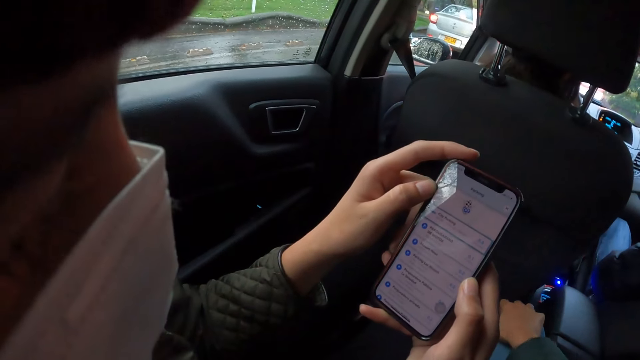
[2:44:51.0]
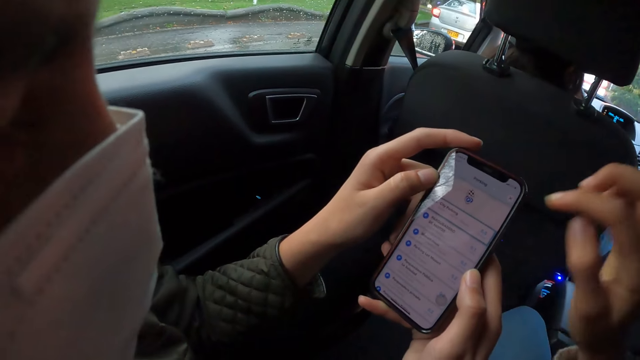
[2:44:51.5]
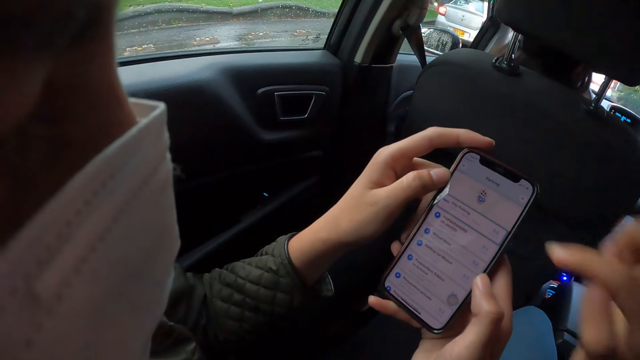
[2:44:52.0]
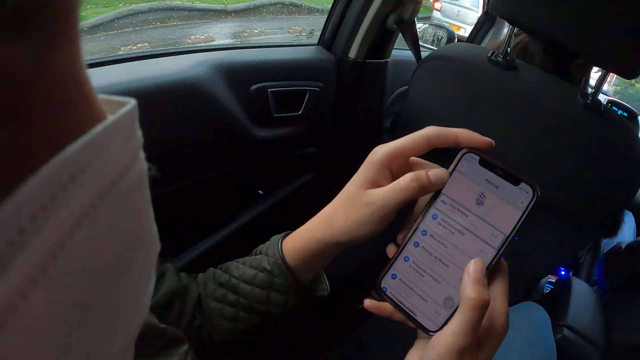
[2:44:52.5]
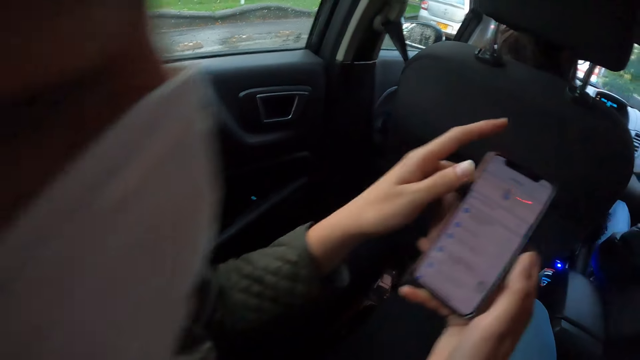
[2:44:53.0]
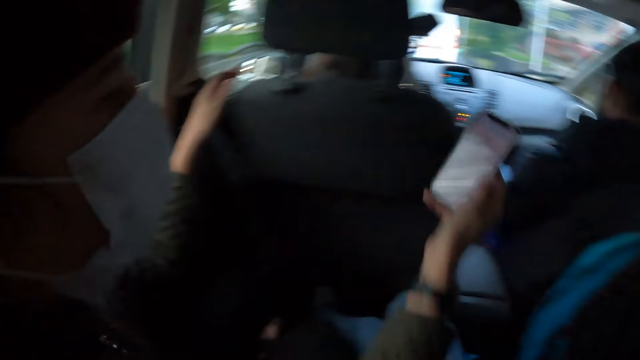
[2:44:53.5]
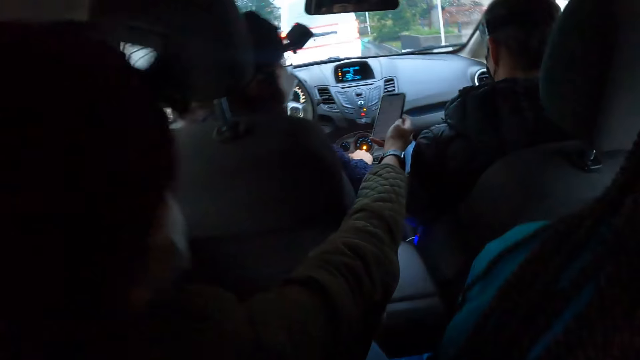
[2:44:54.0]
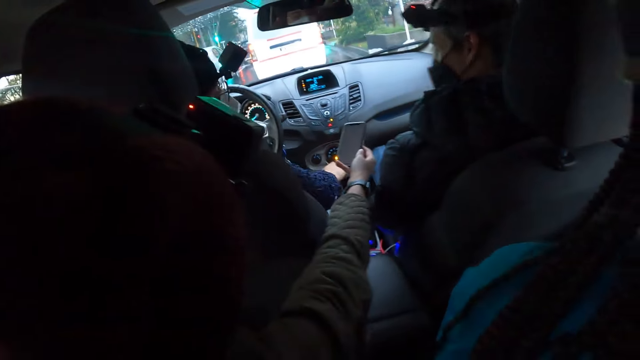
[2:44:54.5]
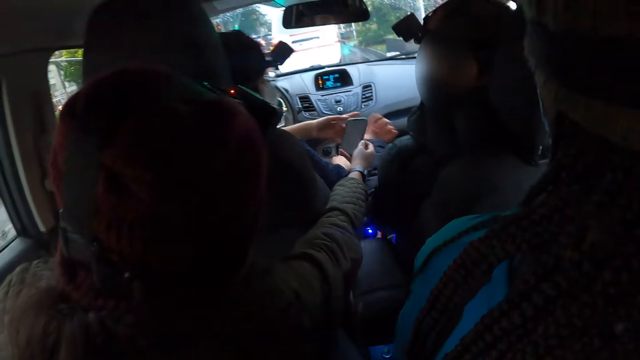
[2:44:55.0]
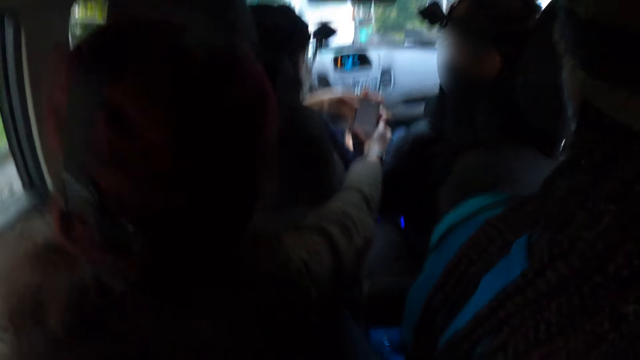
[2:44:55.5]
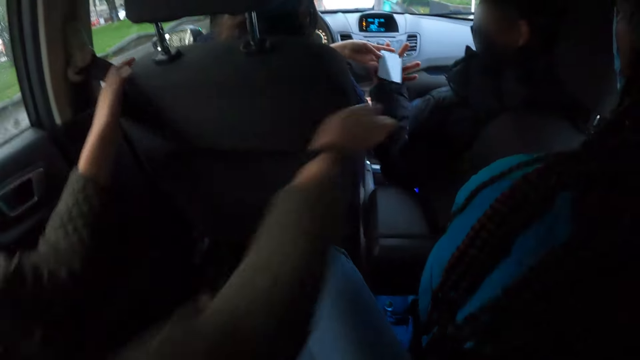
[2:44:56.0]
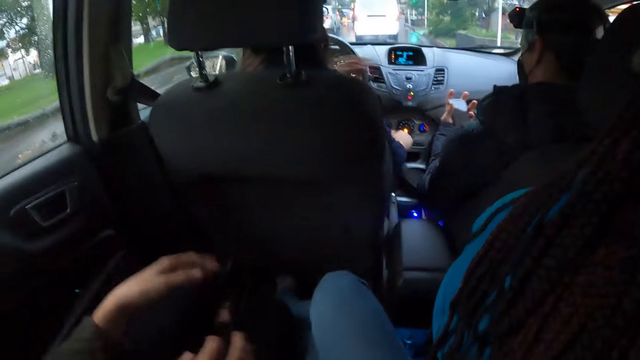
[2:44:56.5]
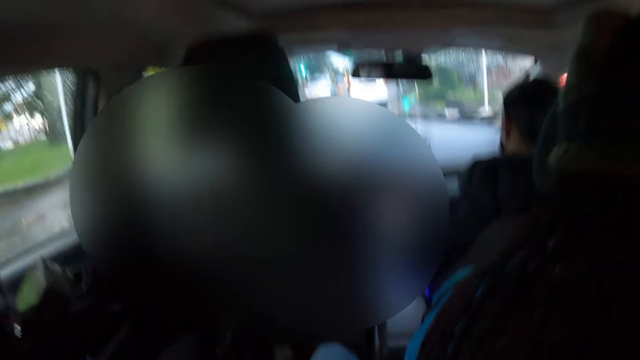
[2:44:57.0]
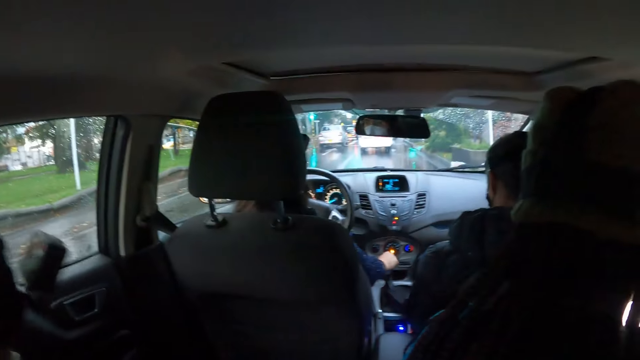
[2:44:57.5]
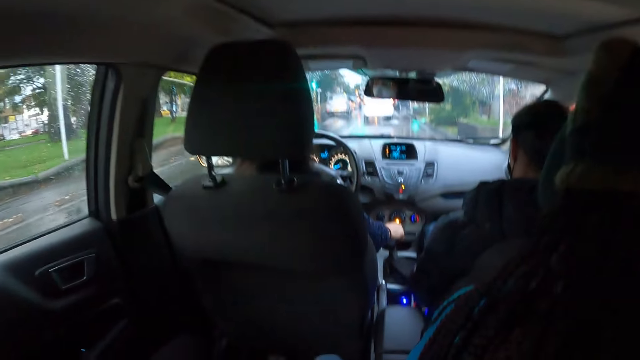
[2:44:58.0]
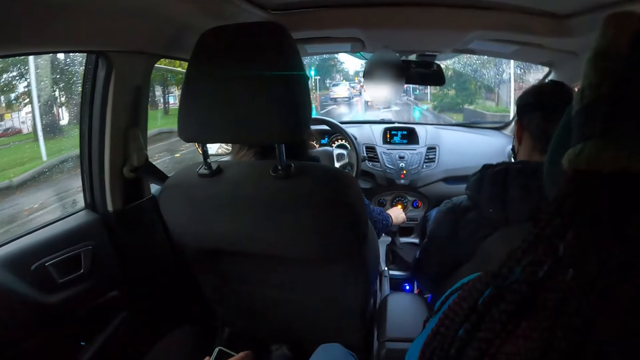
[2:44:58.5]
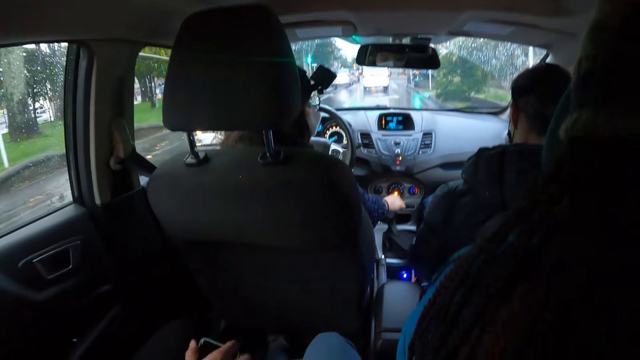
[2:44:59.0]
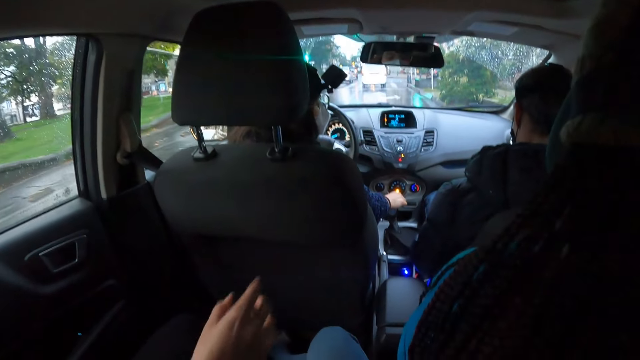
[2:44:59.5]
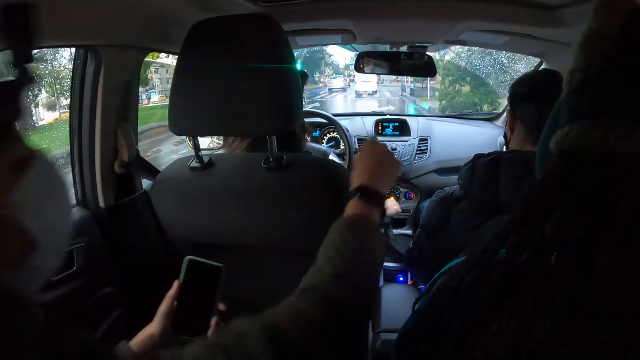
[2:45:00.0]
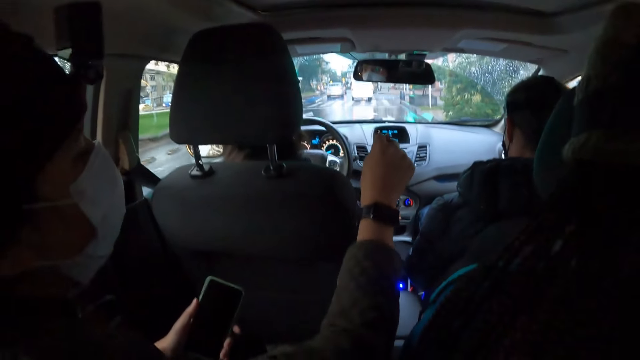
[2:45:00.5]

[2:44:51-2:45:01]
The woman interacts with another woman and the man. The other woman holds the phone in the right hand of the first woman with her left hand. The man holds the left hand of the other woman with his left hand. The man collects the phone from the other woman with his left hand. The other woman holds the steering wheel with her left hand. The first woman picks up the phone from her thigh with her right hand and holds the phone with her left hand.

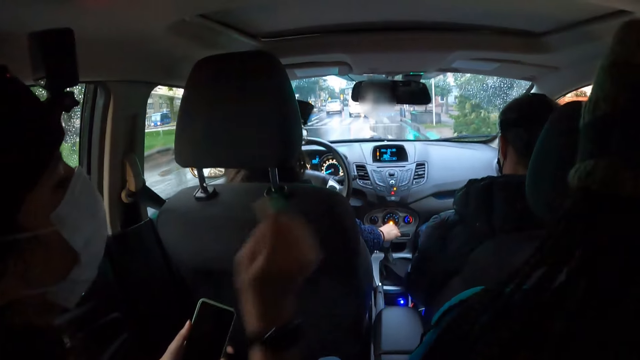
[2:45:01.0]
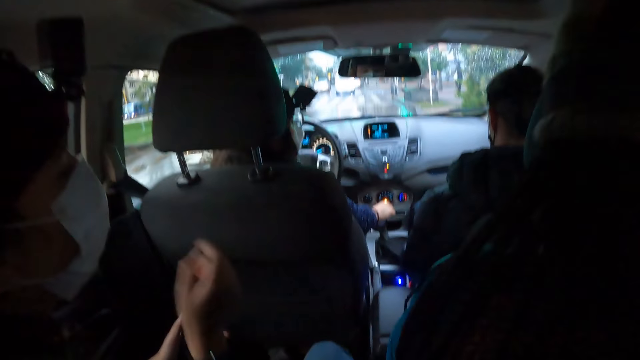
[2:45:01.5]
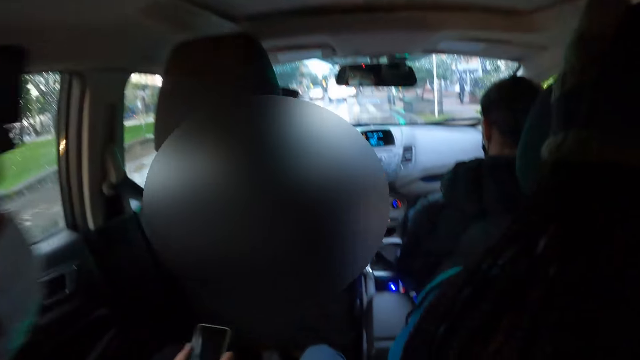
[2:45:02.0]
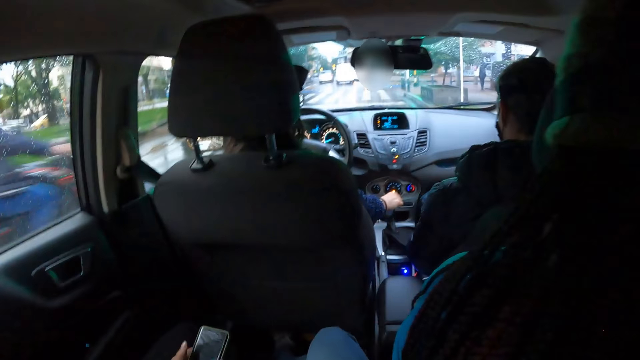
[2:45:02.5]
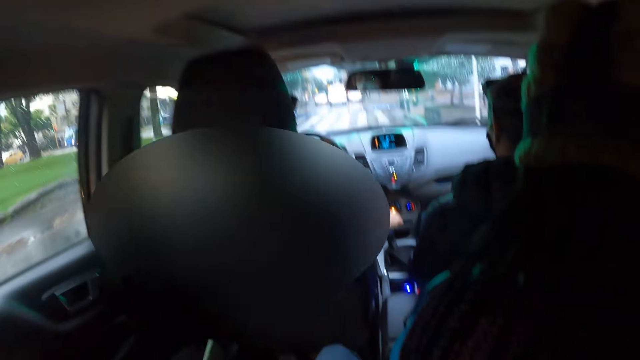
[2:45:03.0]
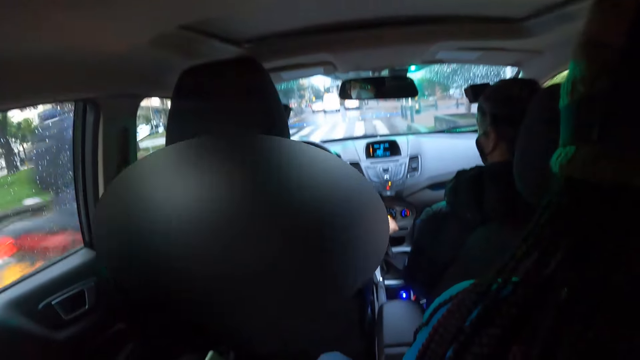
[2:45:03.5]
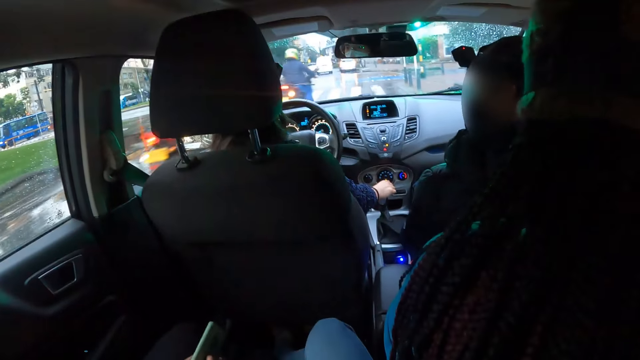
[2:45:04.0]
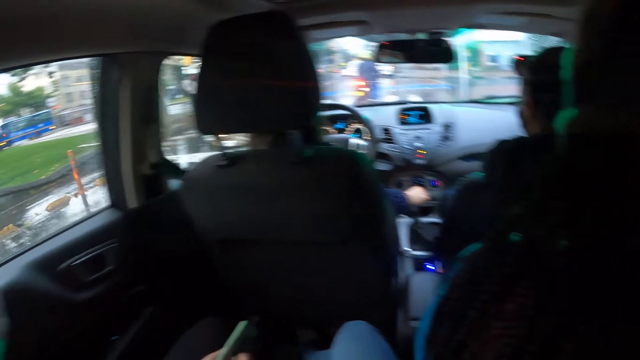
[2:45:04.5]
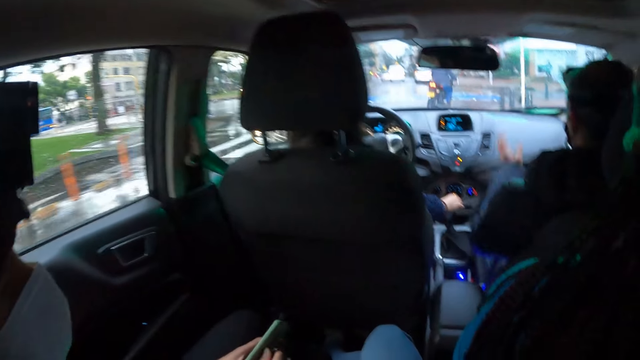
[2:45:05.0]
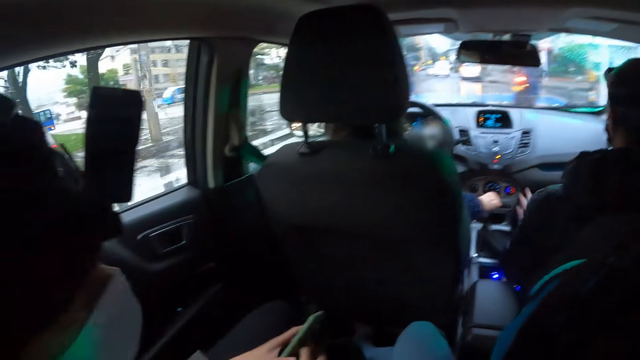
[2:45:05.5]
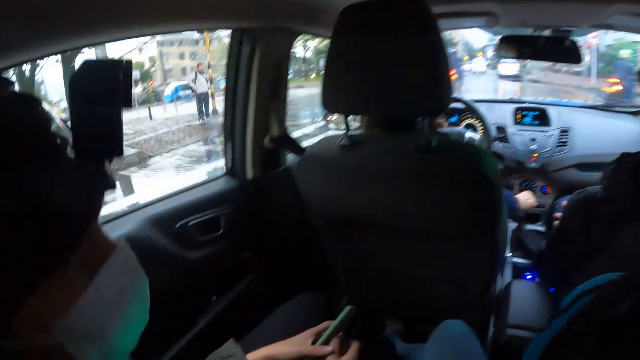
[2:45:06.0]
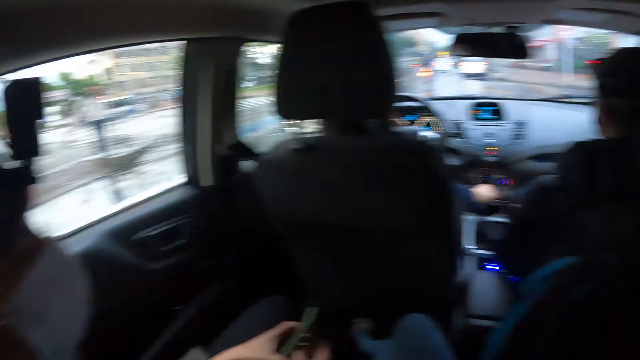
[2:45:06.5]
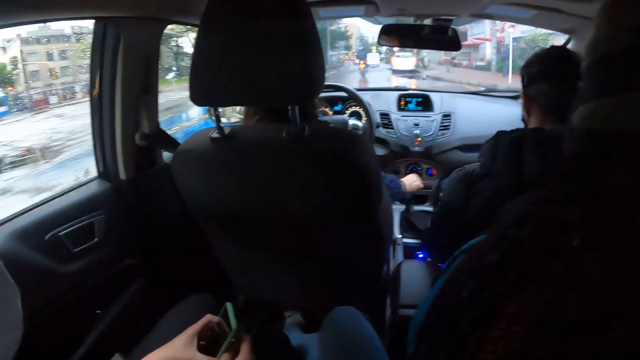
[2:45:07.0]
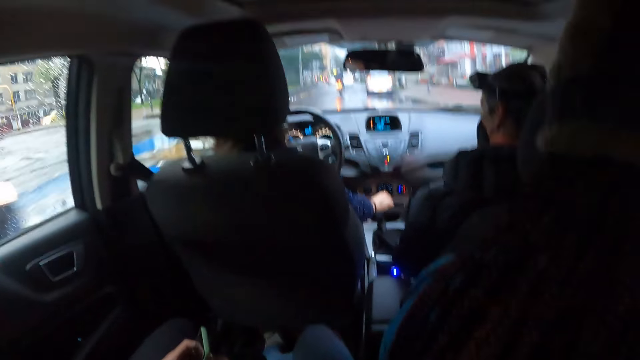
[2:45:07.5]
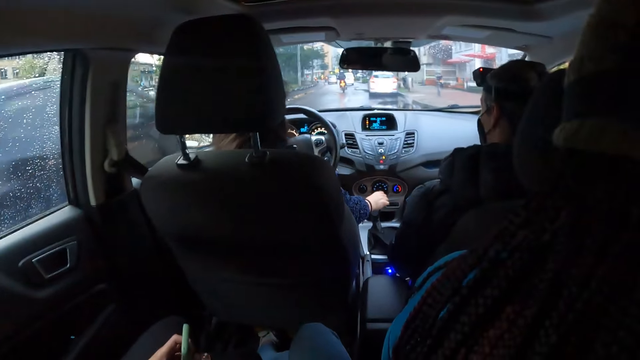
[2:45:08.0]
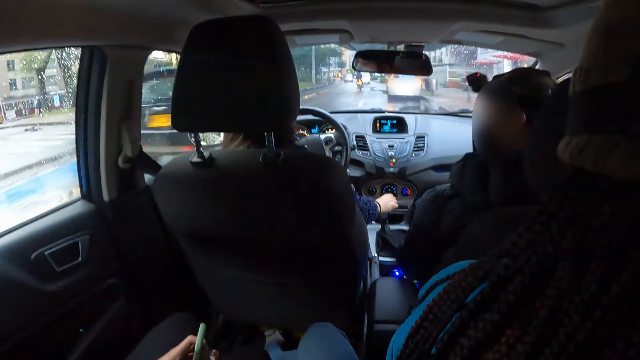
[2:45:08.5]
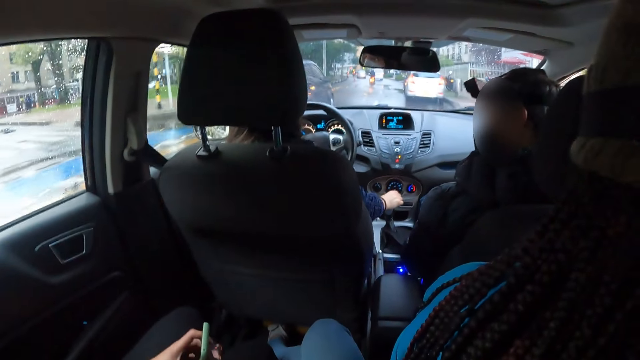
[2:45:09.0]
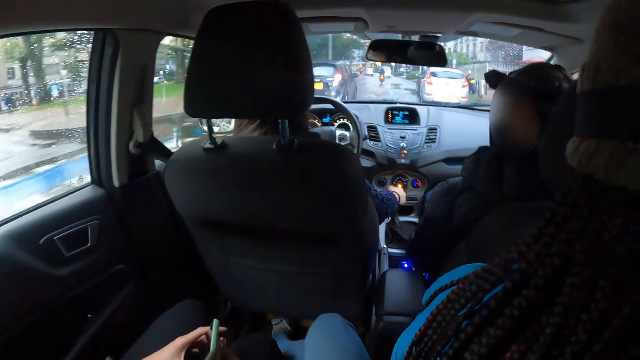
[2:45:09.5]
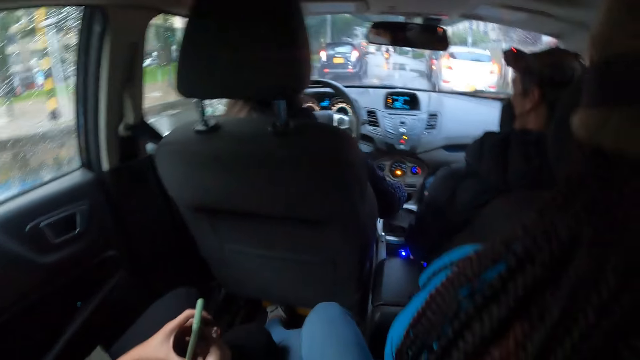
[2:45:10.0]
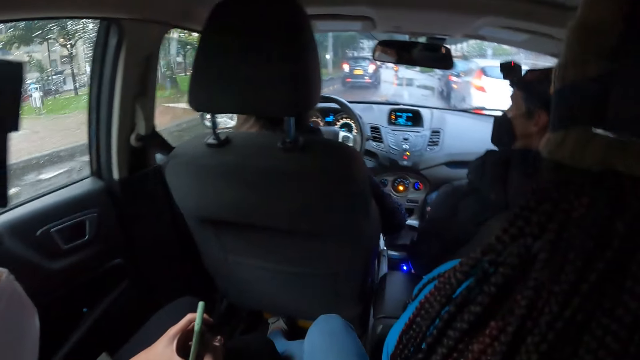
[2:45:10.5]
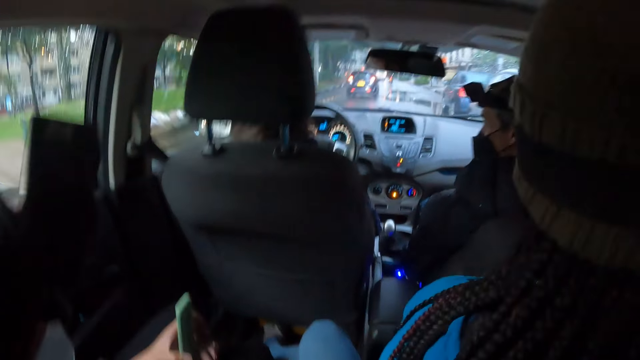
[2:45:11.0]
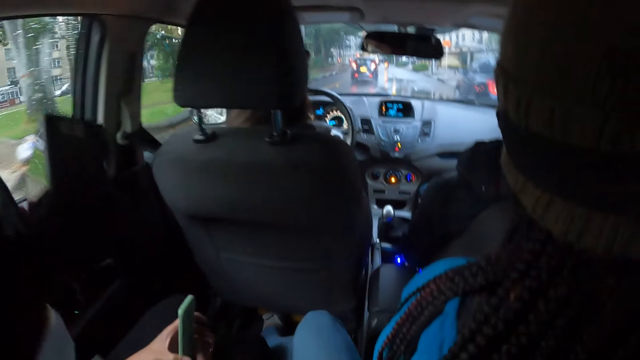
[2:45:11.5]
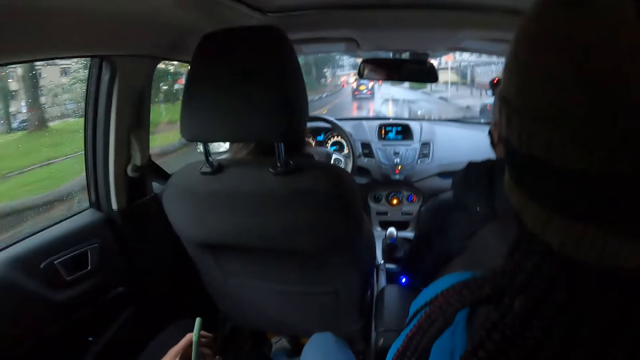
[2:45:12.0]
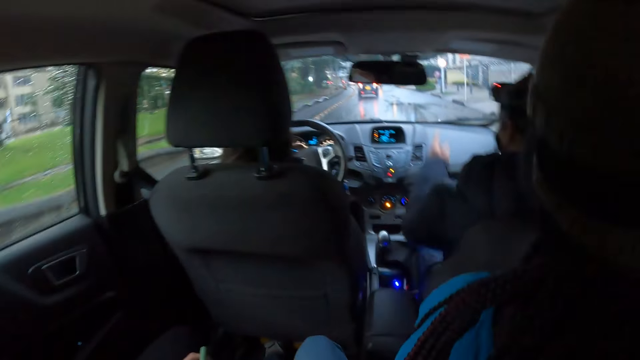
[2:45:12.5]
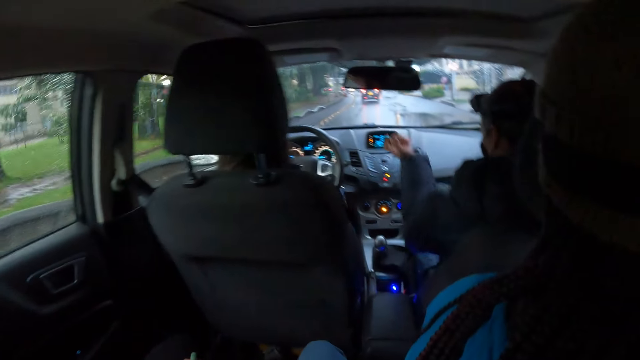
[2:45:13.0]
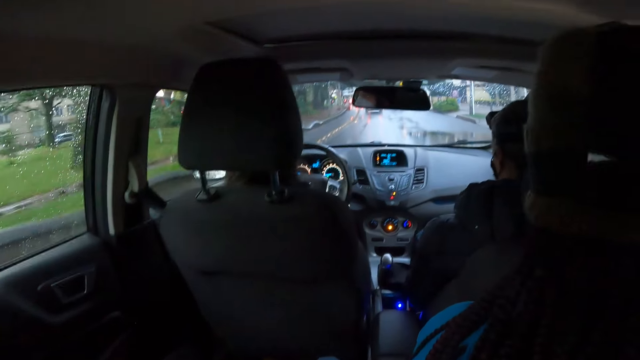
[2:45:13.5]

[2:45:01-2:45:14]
The woman holds the phone with both hands. A bike rides past the camera wearer and a group of people in the car. A bike rides past again. A man interacts with another woman. A black car drives past the camera wearer and the group of people in the car.
